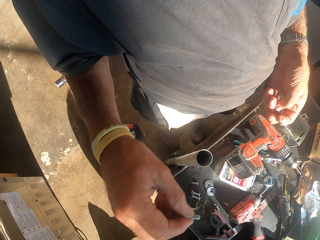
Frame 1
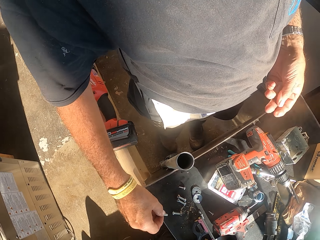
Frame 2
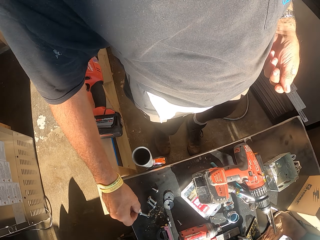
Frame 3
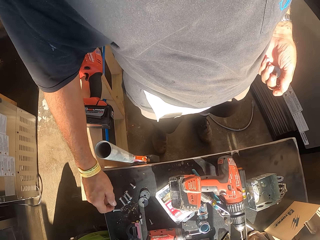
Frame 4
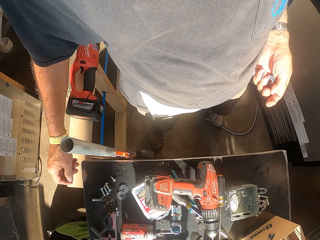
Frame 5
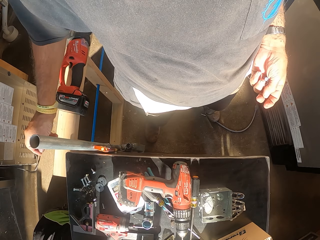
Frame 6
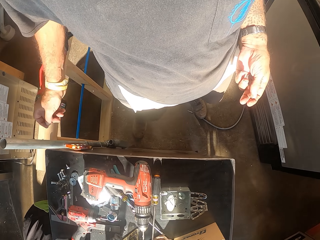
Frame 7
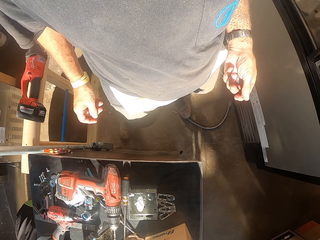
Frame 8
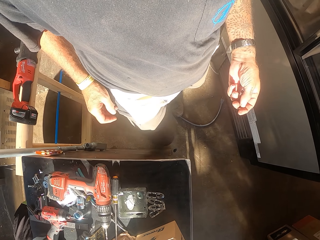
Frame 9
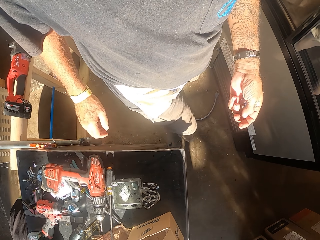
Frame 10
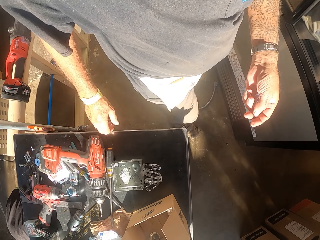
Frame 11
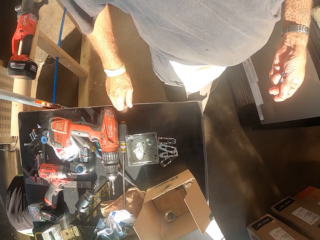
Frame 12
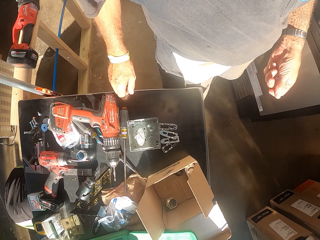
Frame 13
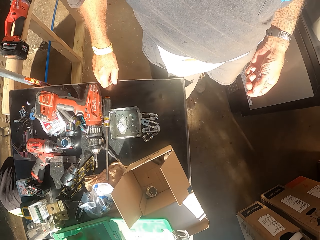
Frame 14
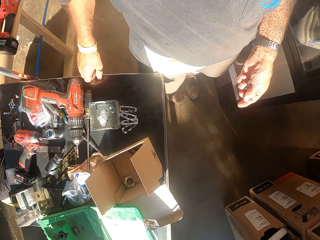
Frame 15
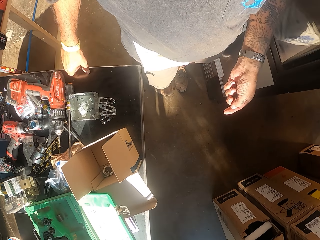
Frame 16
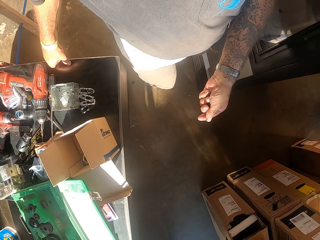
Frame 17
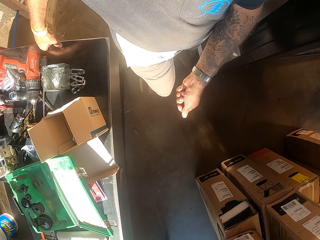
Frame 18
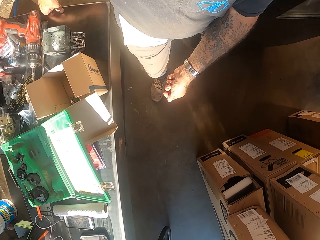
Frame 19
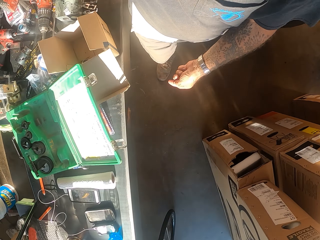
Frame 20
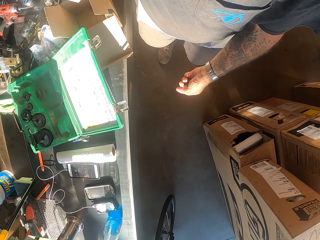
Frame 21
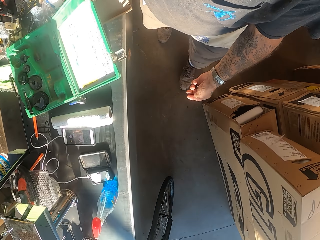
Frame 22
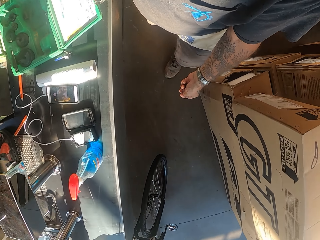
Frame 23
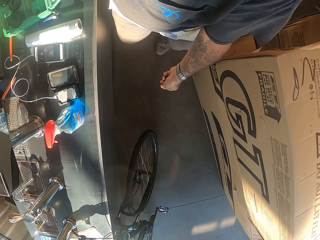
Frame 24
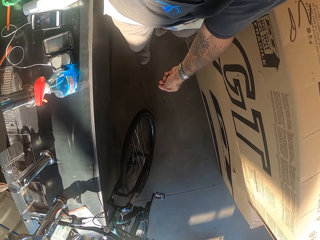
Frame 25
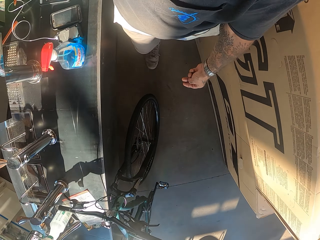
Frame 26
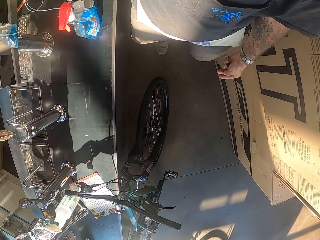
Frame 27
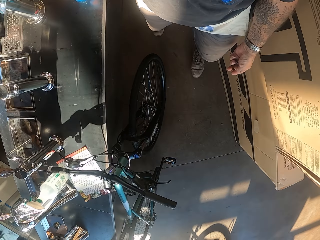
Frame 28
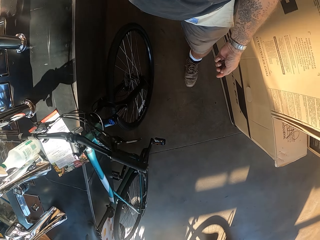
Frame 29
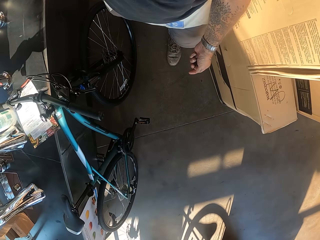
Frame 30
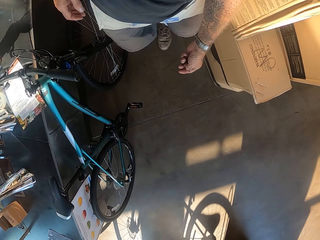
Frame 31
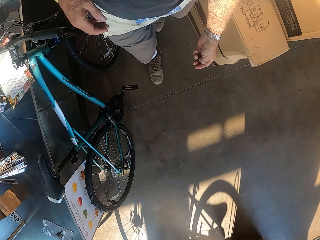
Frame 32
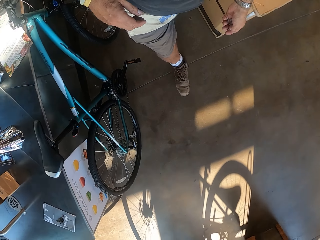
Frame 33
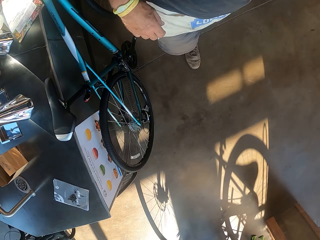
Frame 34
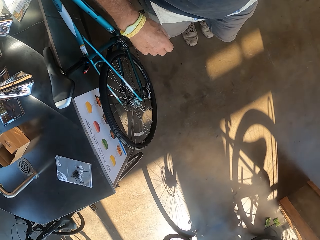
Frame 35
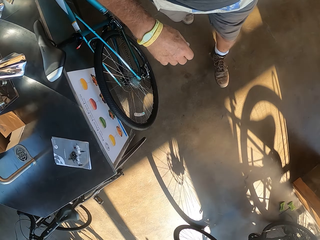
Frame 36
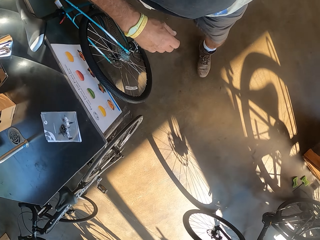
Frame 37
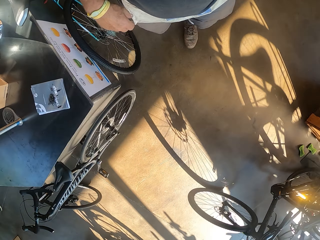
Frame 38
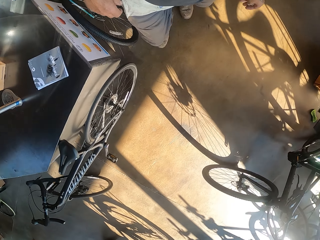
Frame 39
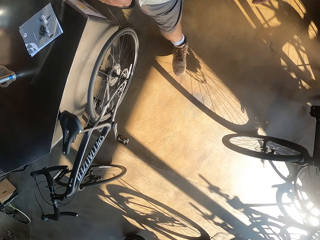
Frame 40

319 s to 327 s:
The camera wearer walks in the workshop.

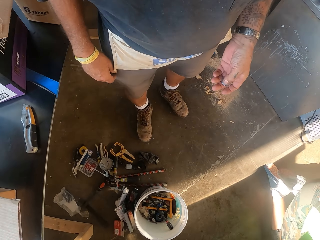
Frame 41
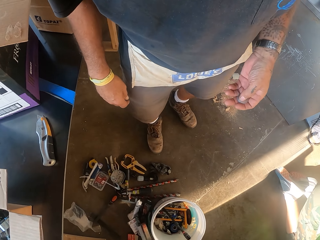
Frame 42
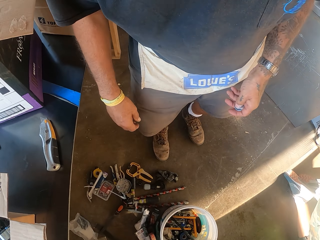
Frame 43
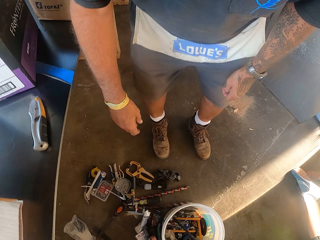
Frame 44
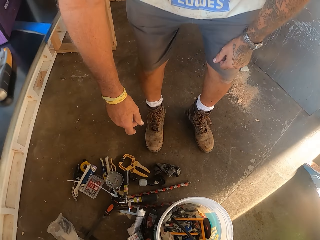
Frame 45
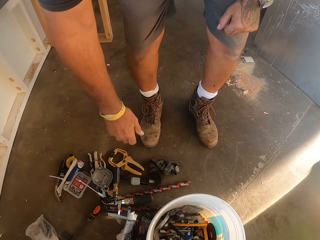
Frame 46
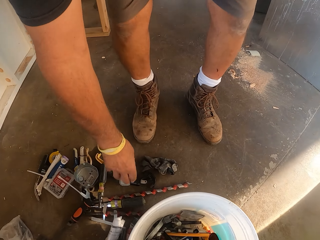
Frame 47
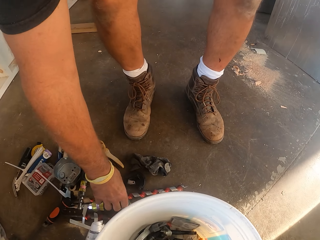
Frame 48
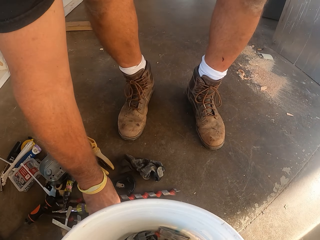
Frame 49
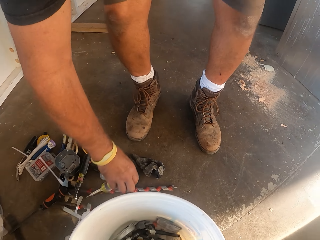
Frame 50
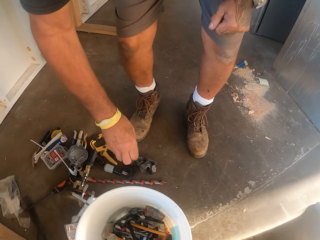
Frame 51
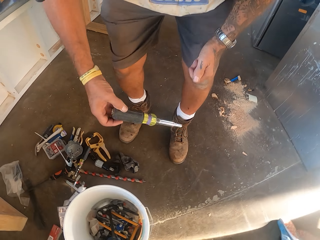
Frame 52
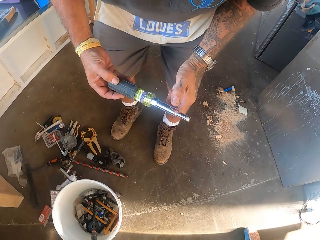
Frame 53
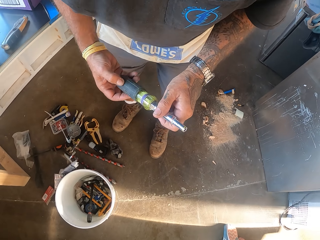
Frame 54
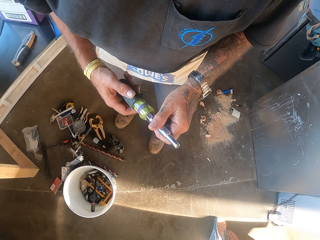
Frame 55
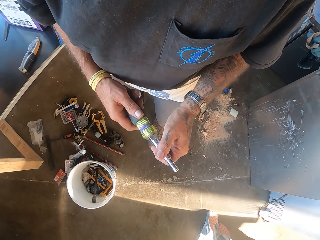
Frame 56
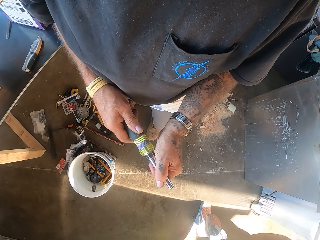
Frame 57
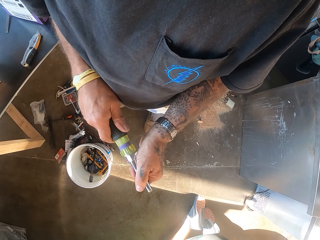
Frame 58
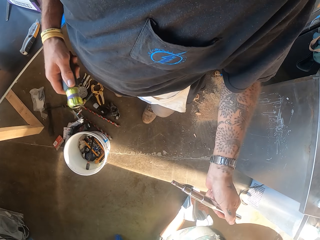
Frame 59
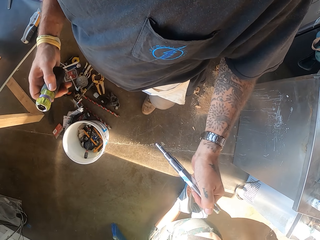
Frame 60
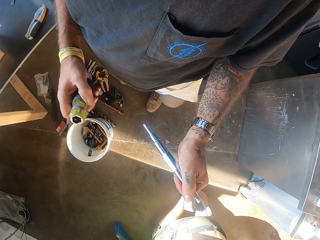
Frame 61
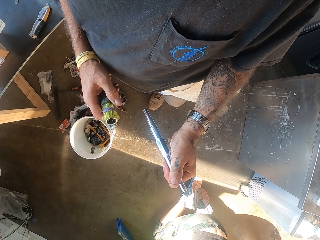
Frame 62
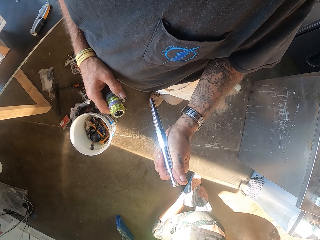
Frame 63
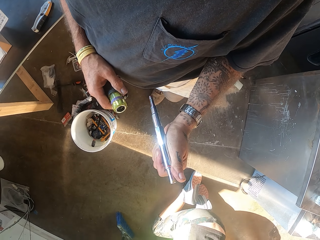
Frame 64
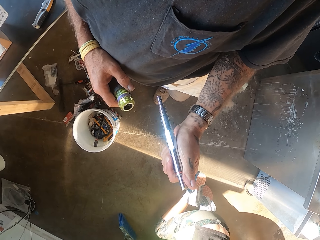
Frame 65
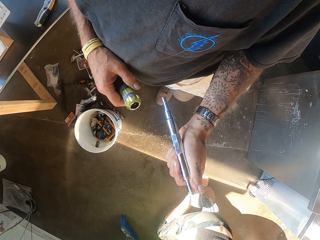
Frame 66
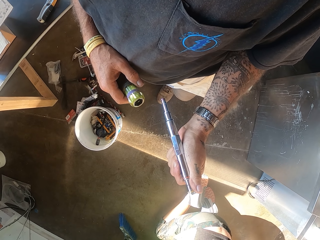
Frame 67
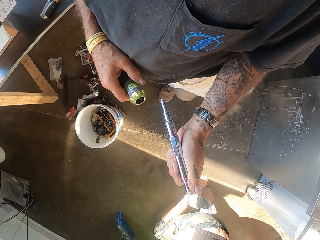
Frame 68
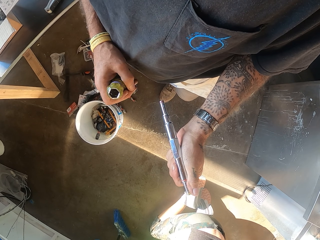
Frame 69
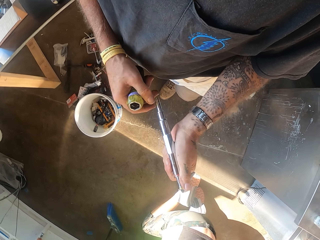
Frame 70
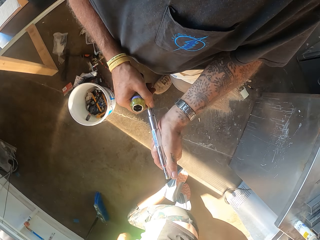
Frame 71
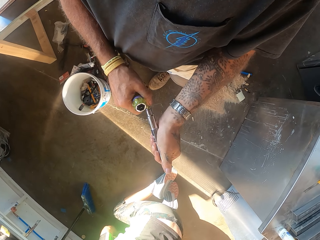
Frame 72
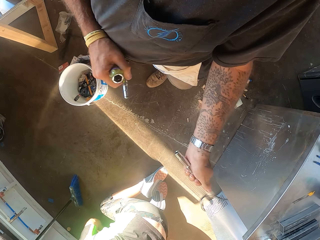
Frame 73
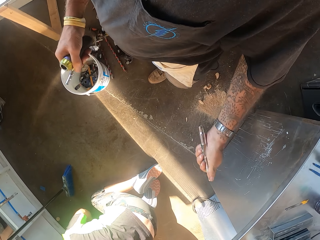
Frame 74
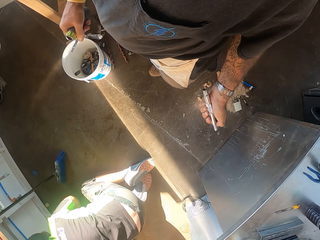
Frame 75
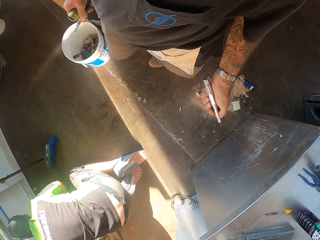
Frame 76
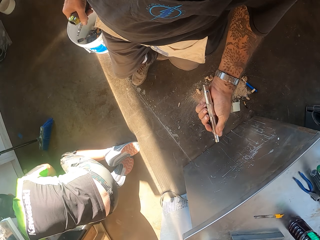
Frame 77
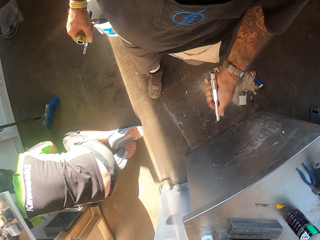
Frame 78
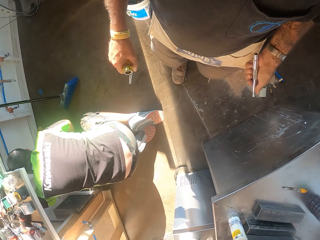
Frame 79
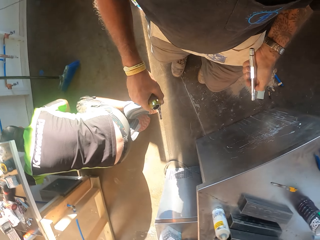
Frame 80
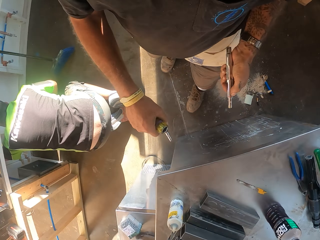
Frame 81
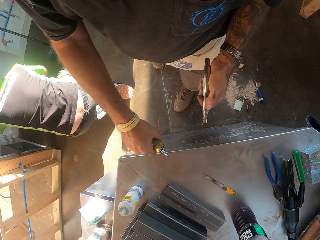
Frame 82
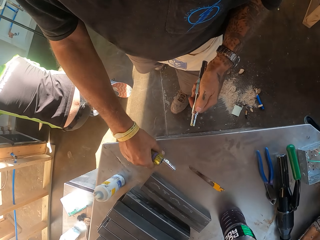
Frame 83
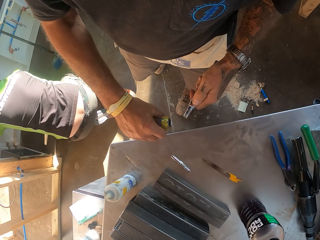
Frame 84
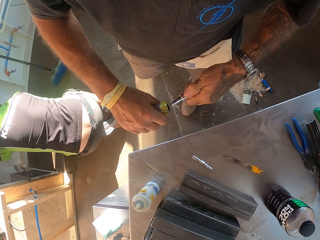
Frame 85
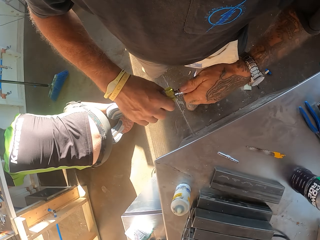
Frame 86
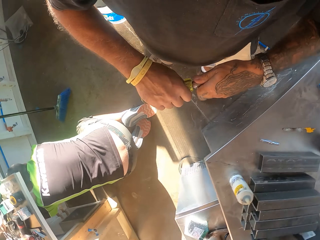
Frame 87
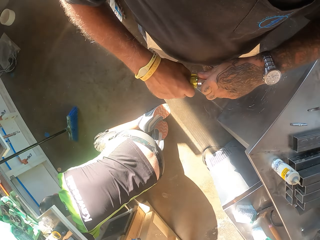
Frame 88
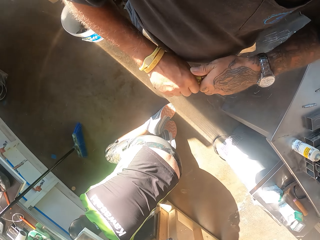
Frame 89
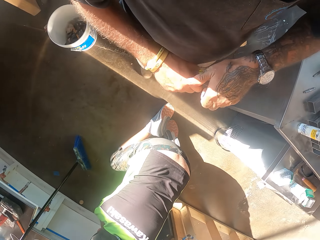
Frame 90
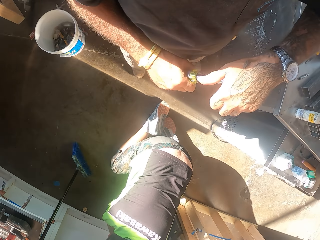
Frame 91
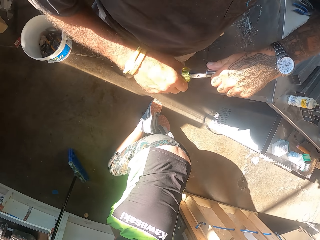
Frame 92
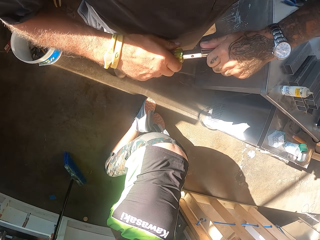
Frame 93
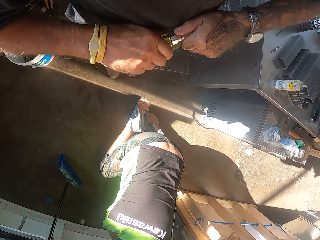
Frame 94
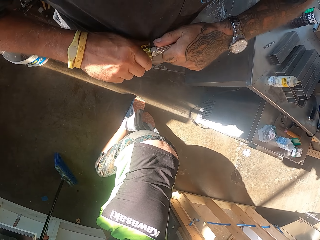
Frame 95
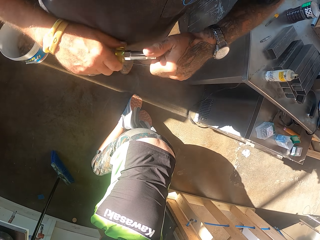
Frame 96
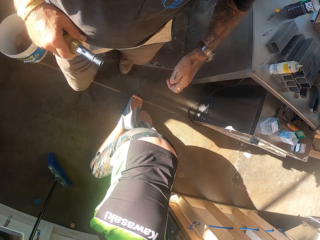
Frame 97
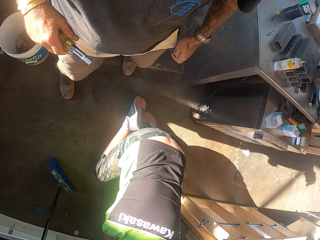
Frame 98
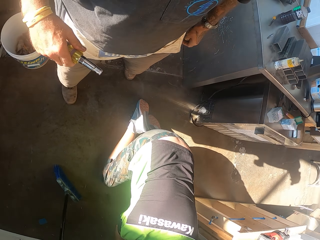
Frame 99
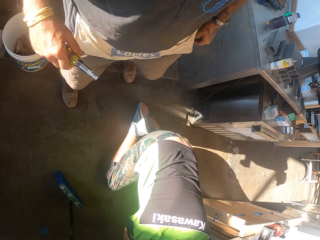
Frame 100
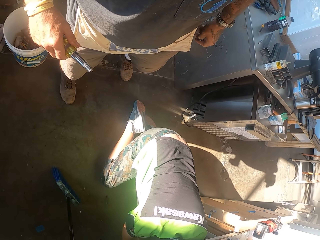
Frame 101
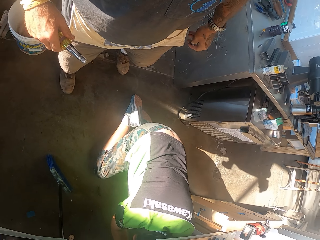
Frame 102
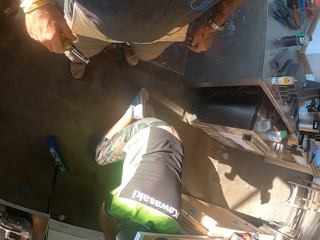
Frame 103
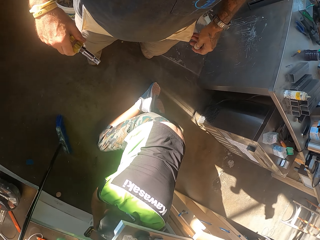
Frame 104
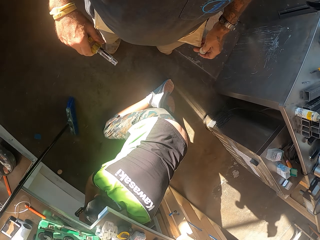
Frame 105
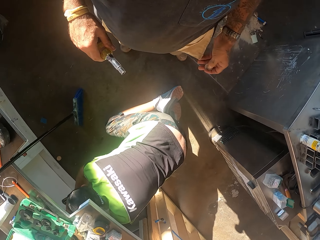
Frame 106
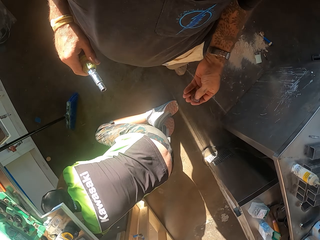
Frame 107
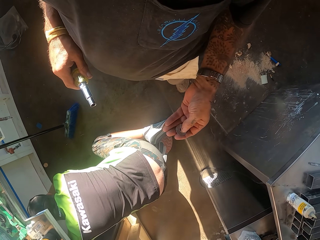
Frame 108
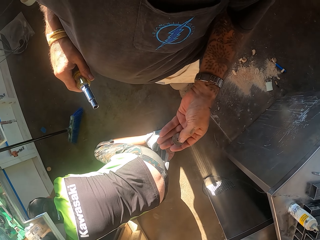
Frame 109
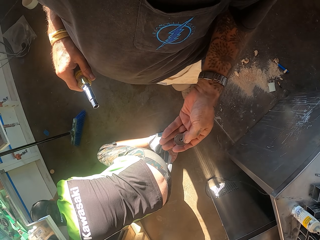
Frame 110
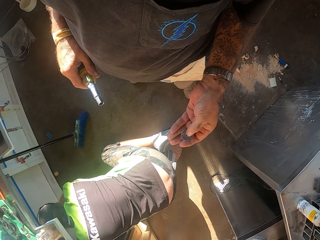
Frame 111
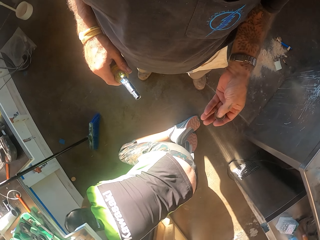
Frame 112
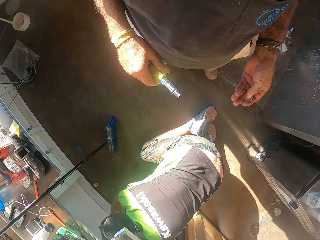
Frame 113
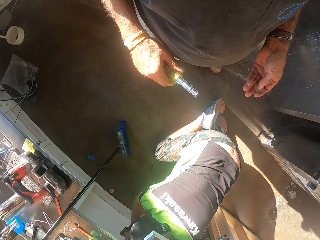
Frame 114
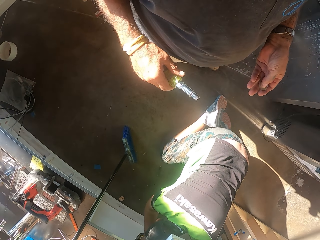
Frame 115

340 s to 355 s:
The camera wearer picks up an electric screw driver from the floor. They dismantle the screw driver with hands. They open something. They open something again. They walk in the workshop. They put something on the counter. They fix the screw driver.
